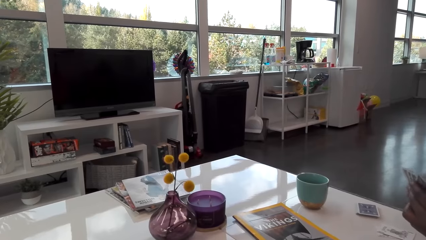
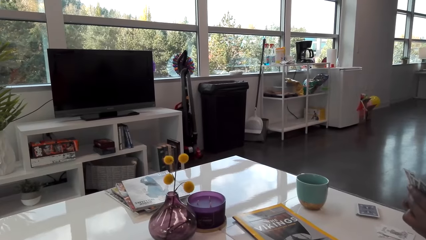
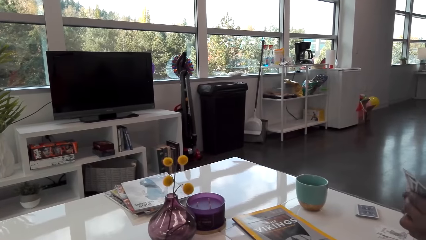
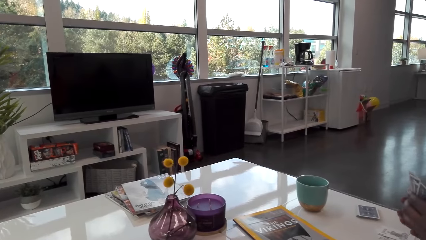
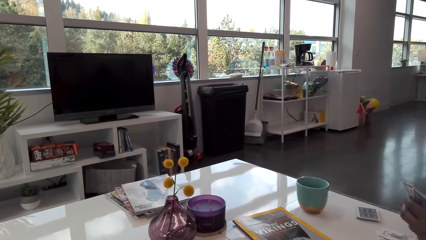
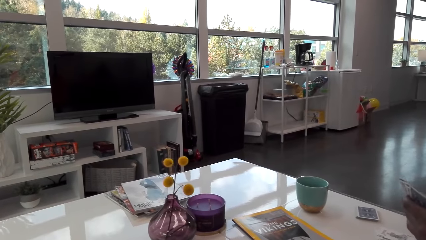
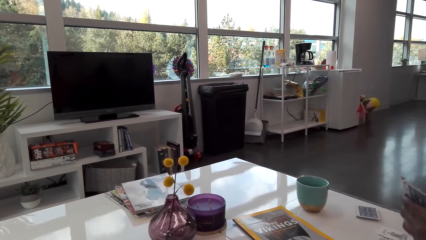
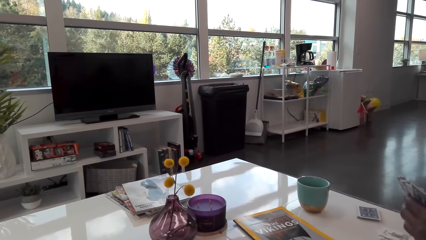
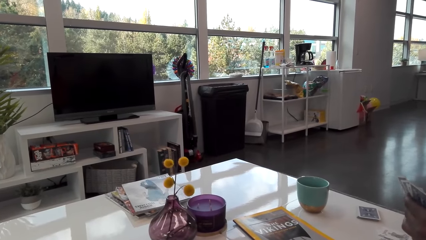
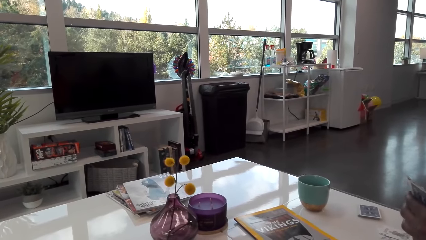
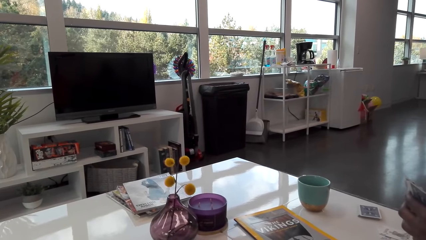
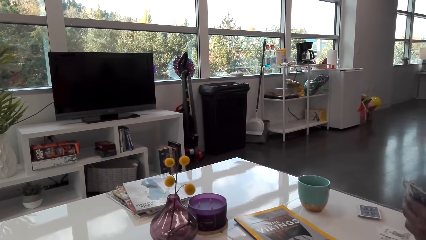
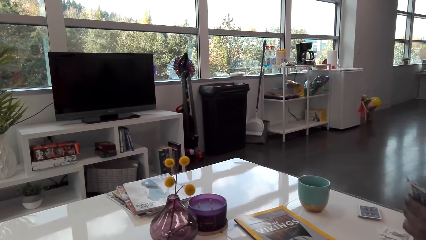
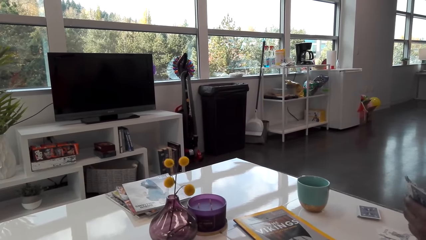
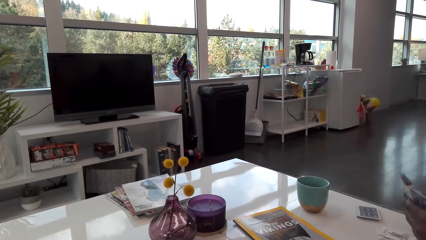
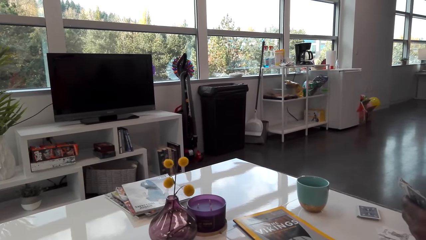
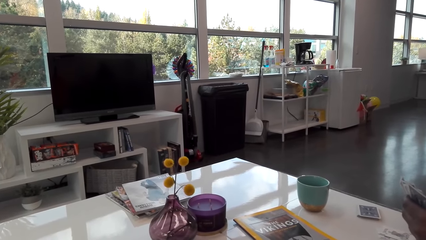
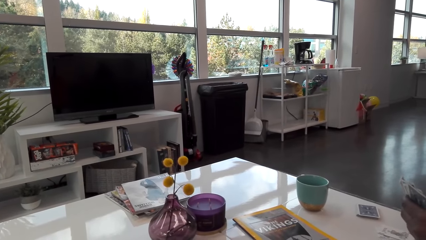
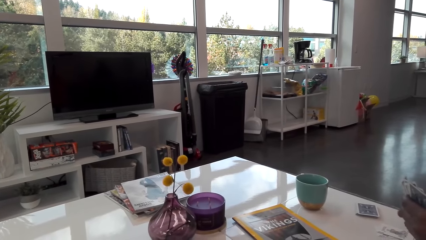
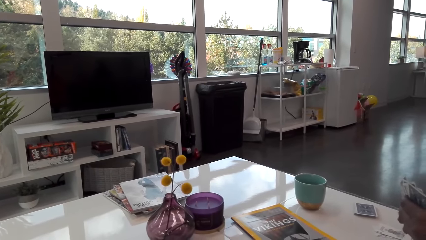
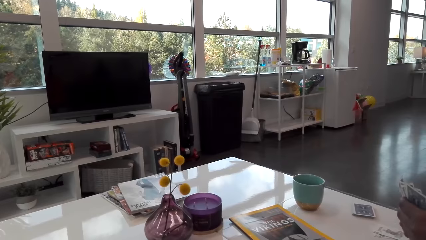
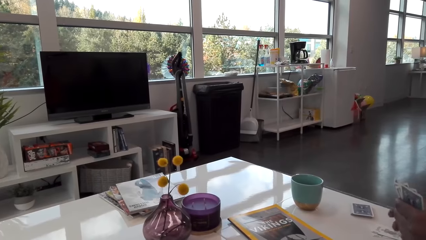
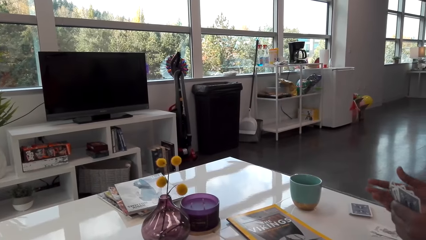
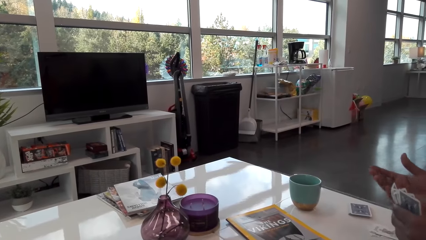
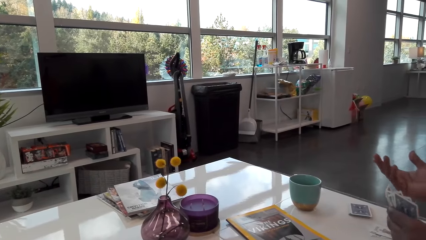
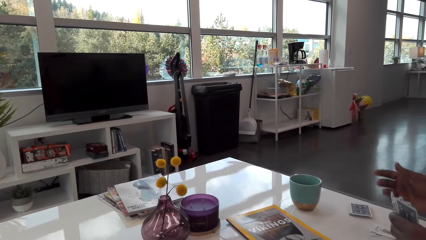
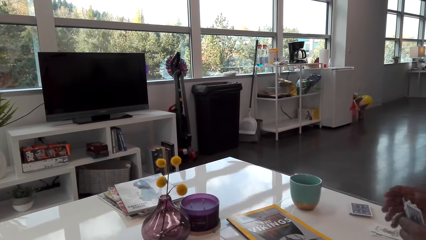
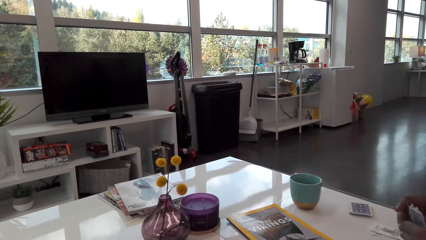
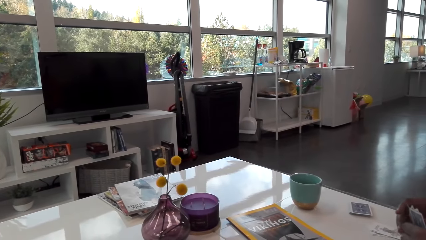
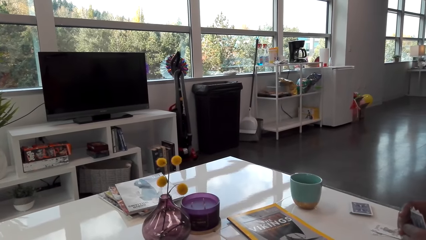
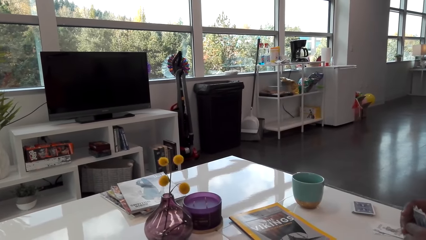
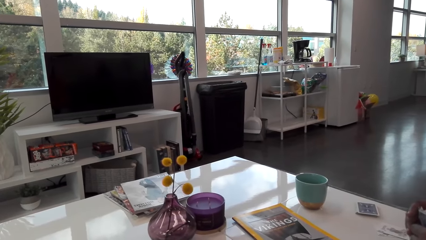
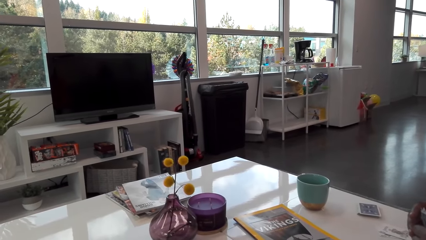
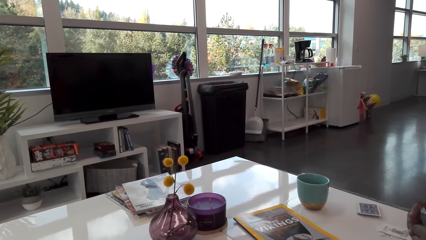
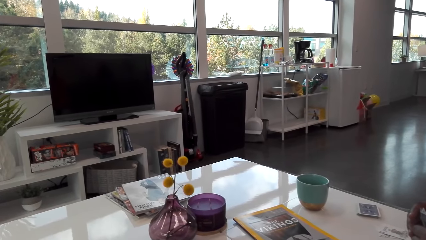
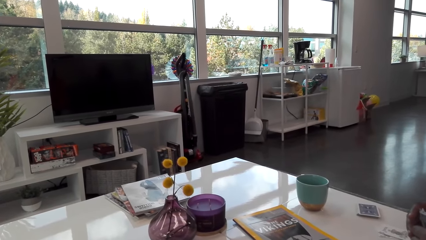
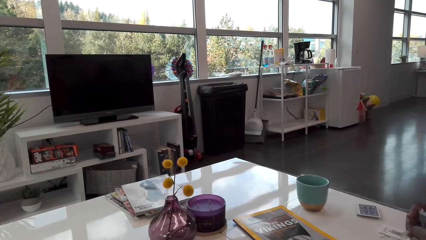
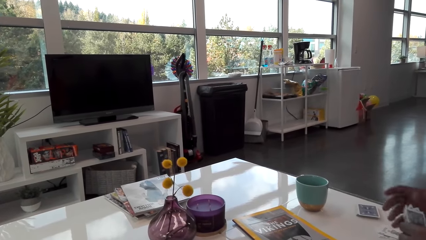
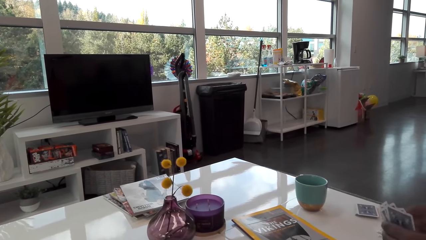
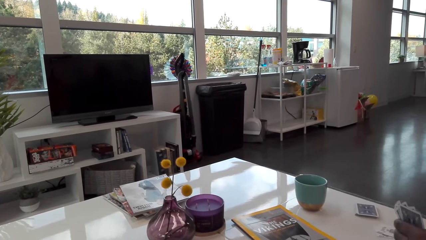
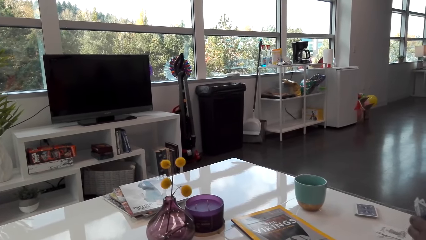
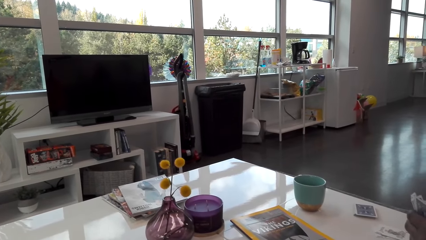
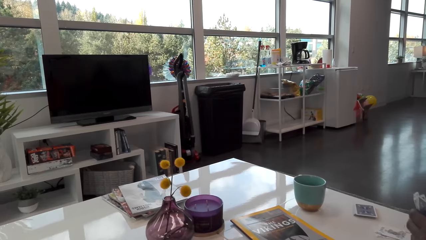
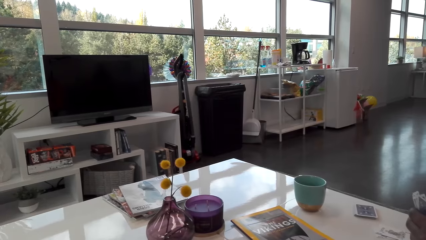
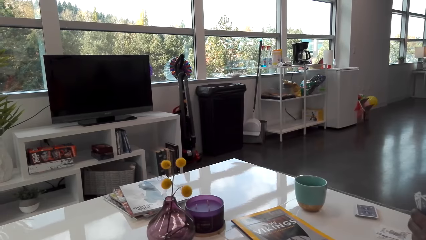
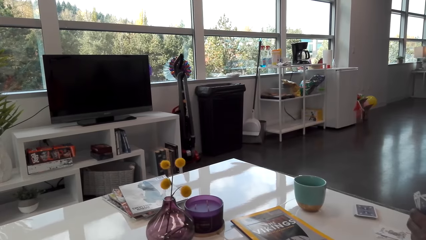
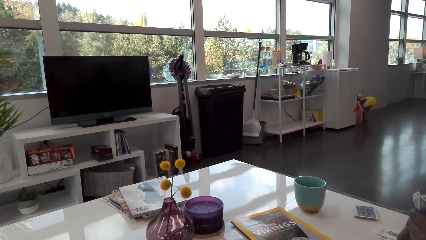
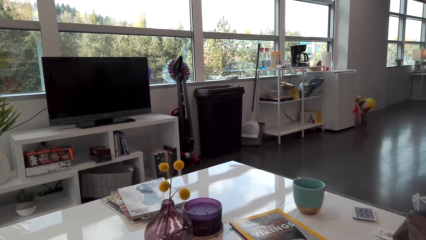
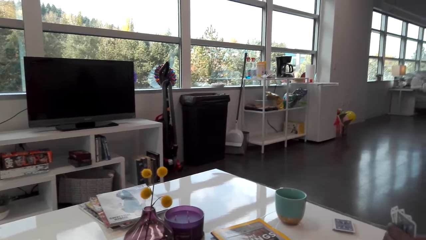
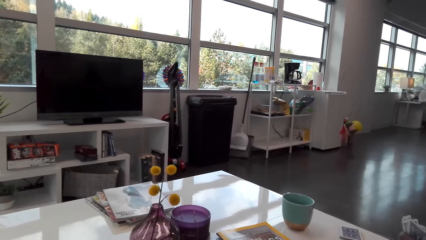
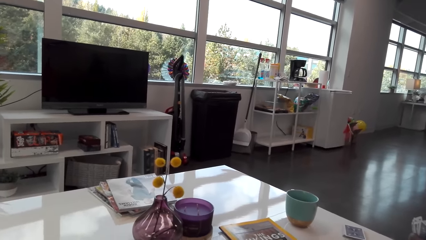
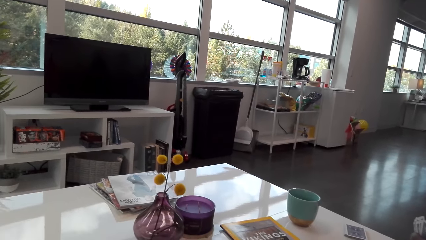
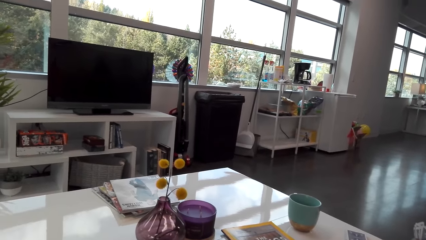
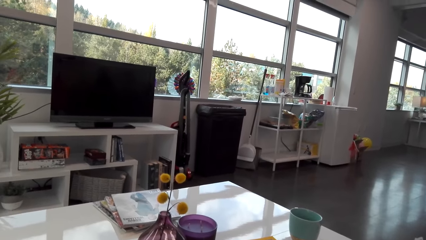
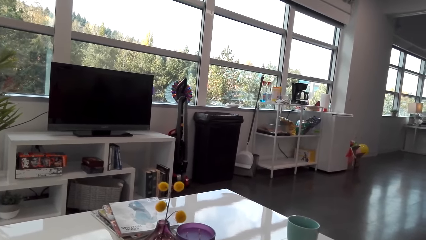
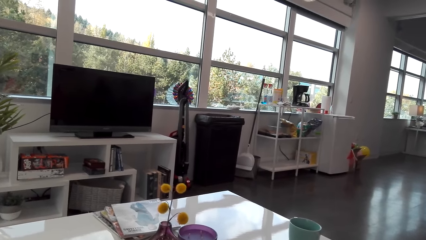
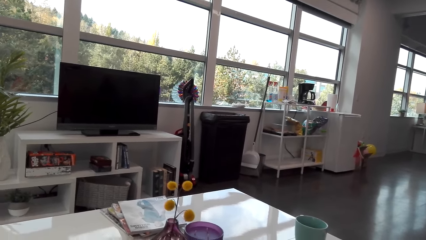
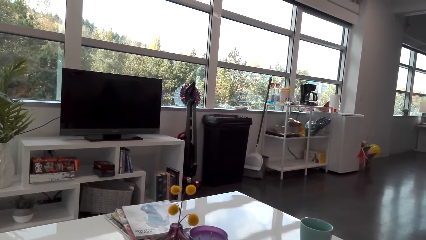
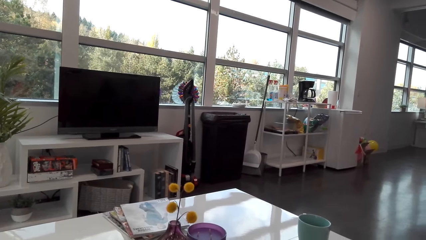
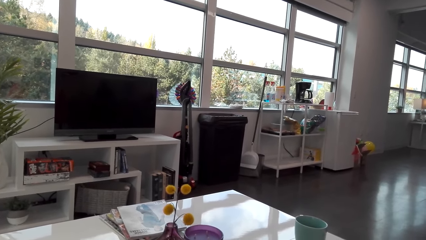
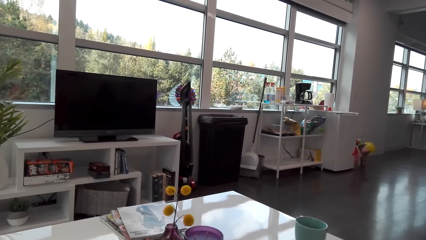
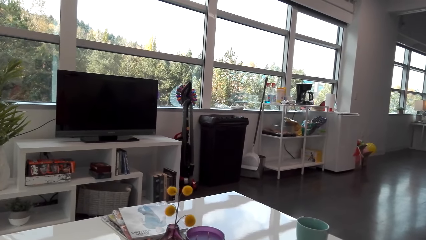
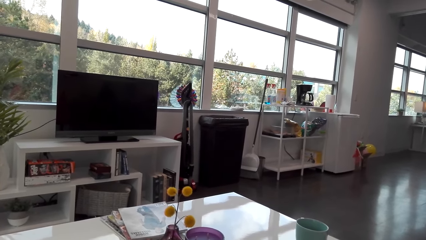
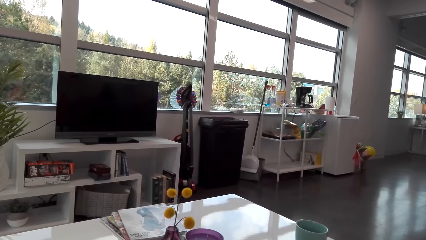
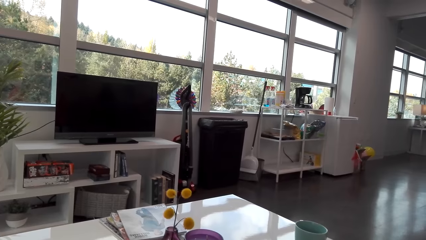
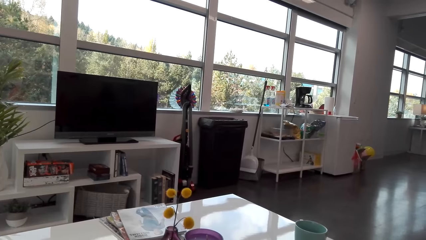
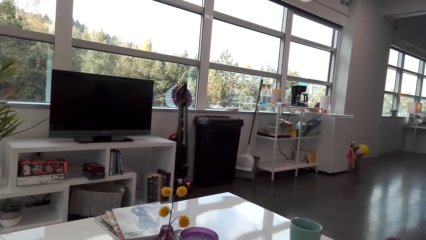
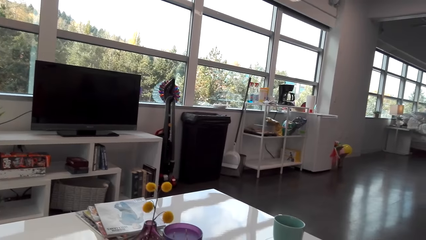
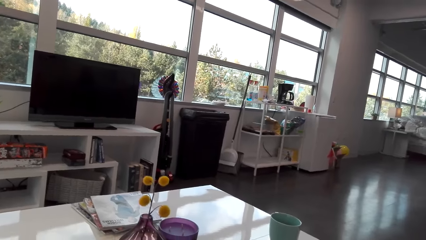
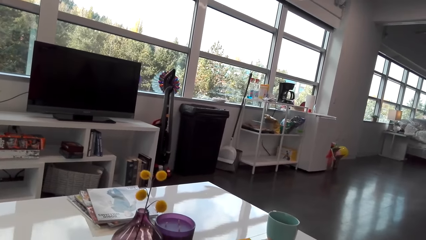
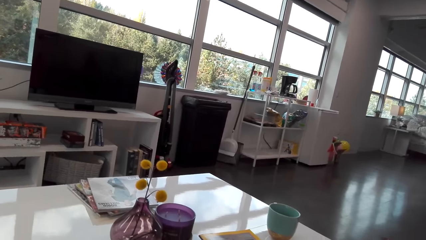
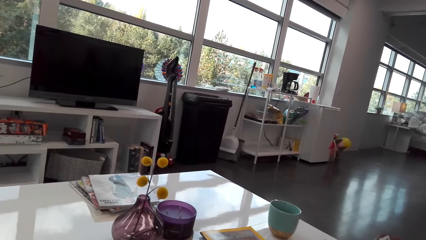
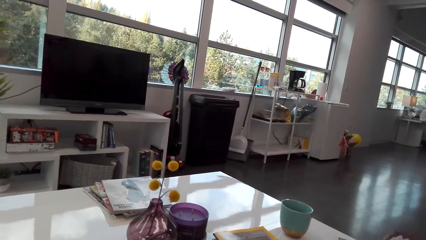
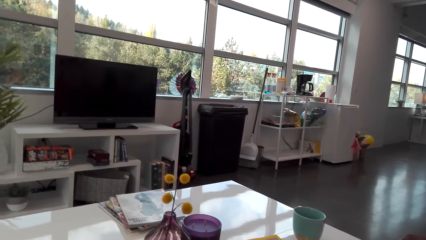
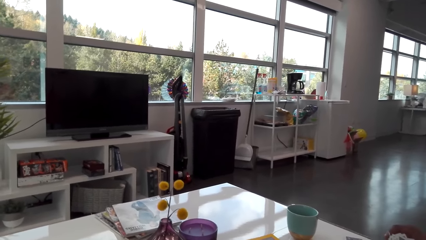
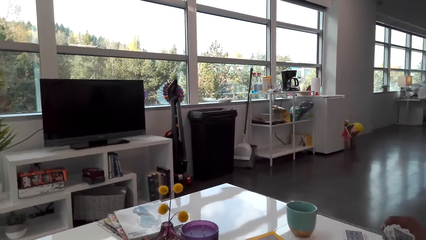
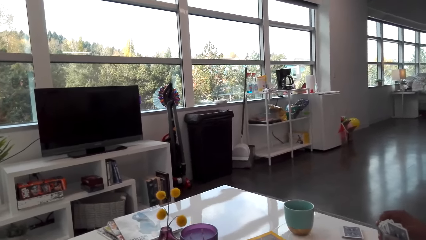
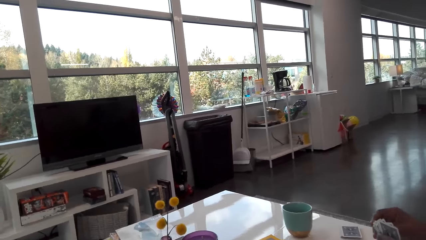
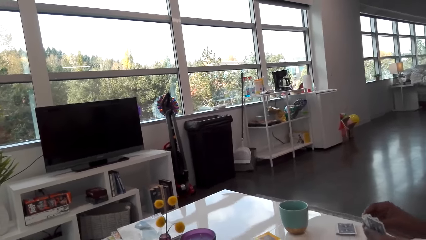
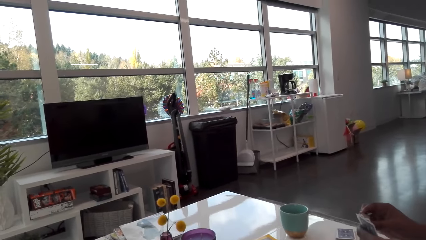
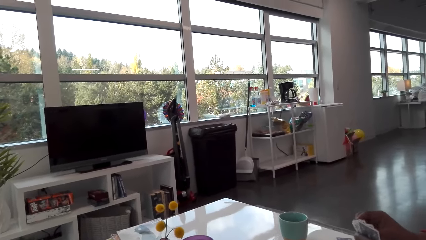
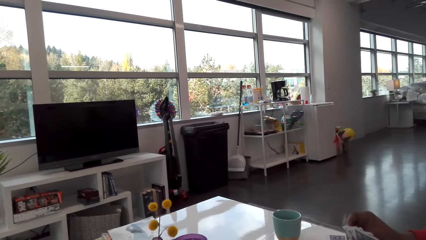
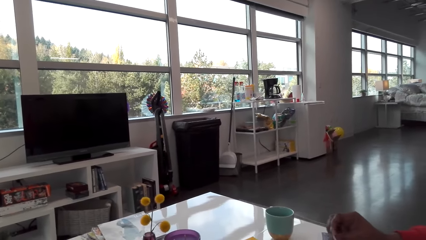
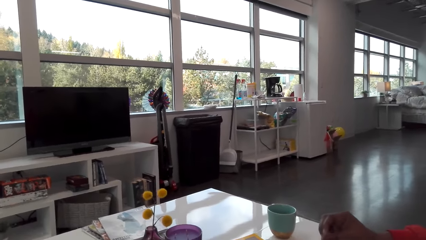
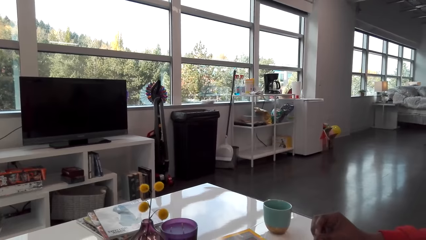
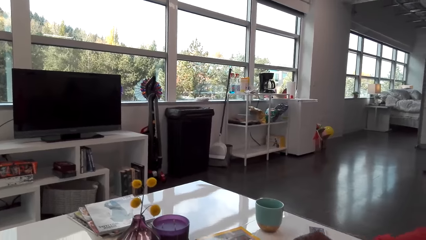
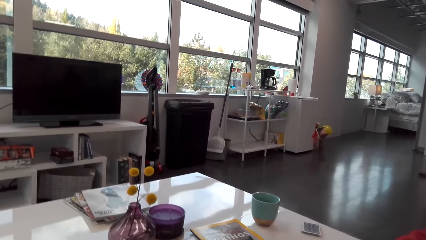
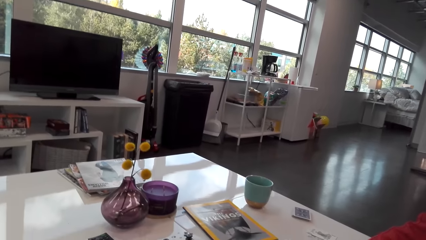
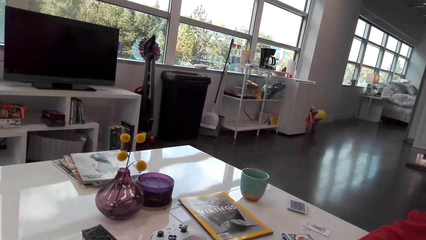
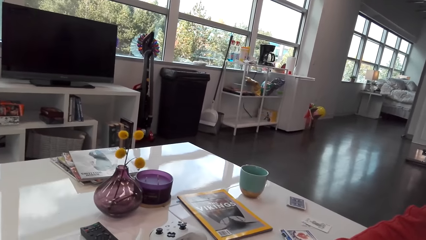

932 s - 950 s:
The camera wearer talks with a man. The man talks. The camera wearer talks. They play cards with the man. The man talks with the camera wearer.
